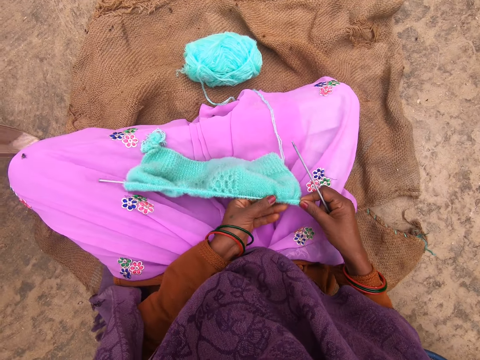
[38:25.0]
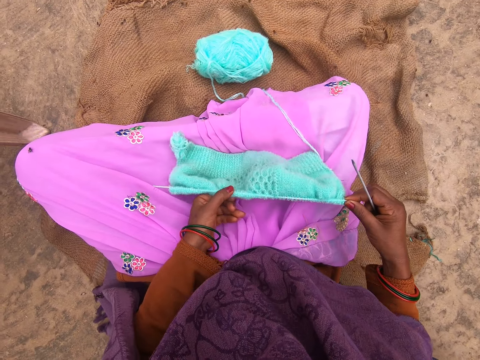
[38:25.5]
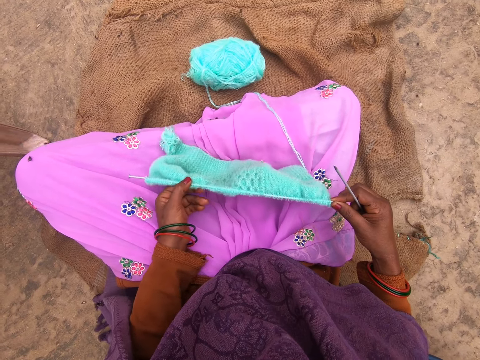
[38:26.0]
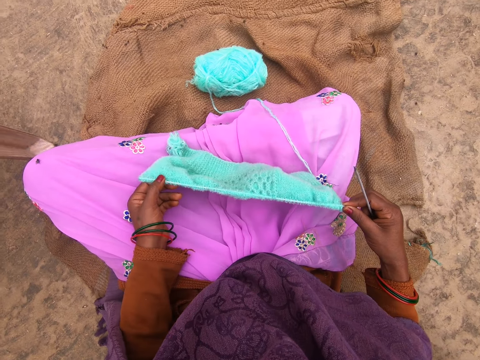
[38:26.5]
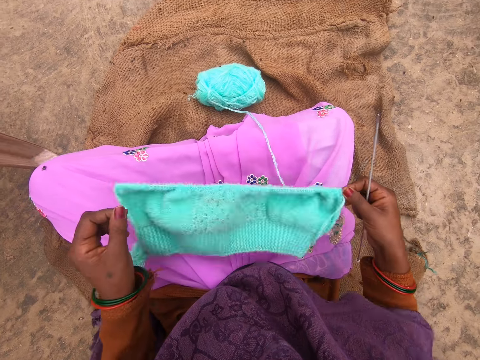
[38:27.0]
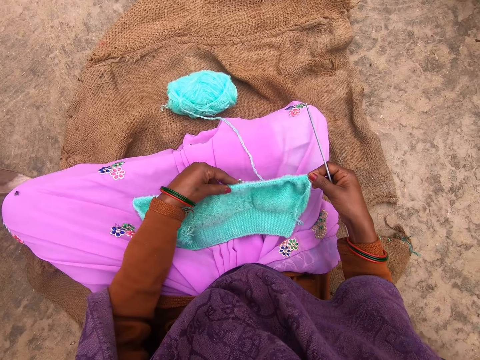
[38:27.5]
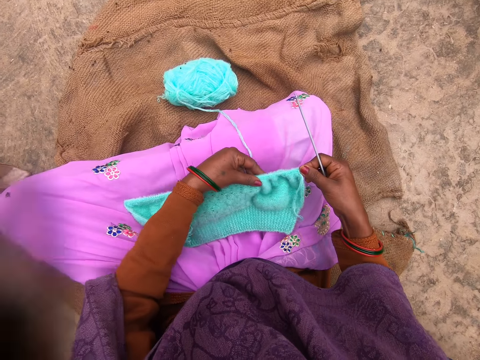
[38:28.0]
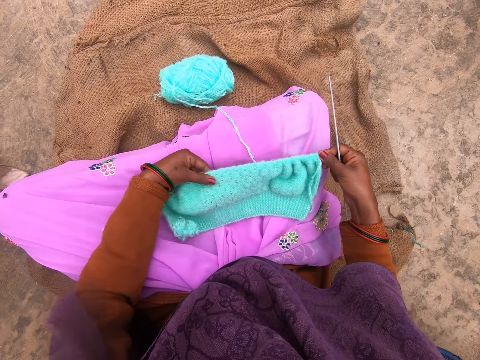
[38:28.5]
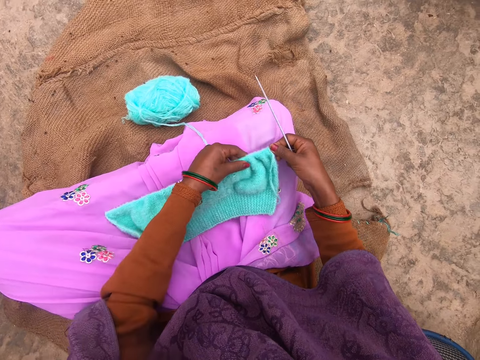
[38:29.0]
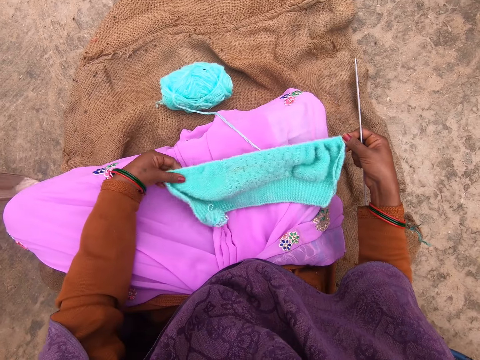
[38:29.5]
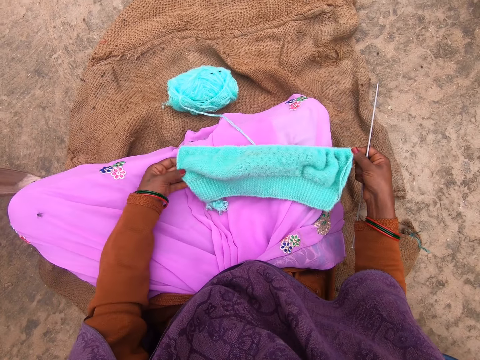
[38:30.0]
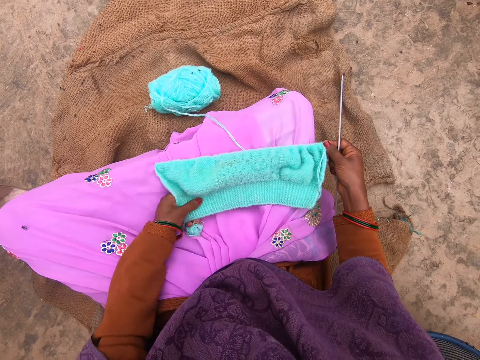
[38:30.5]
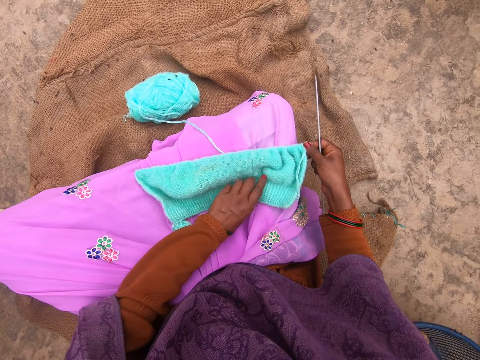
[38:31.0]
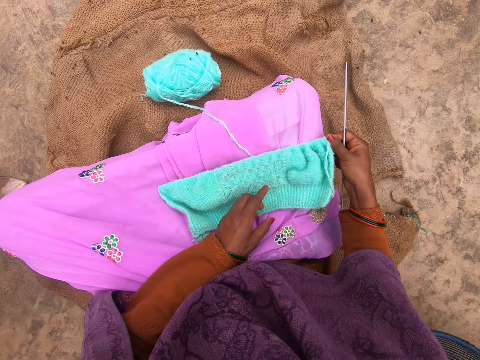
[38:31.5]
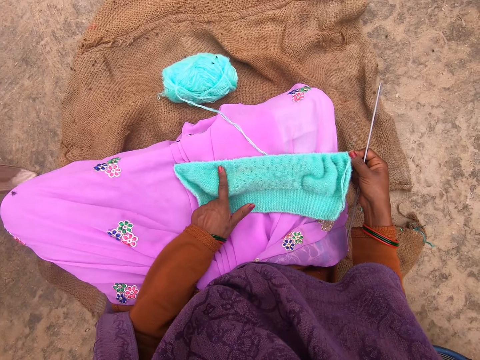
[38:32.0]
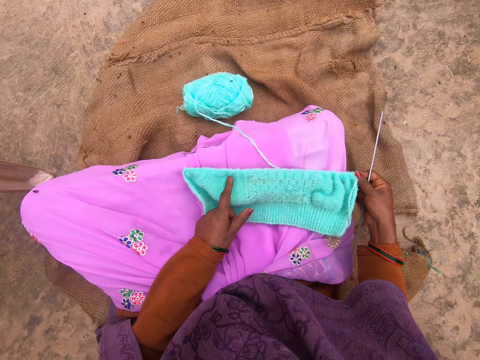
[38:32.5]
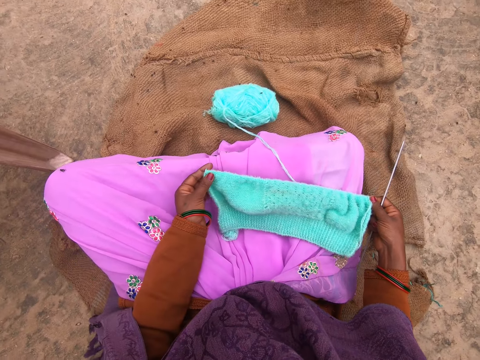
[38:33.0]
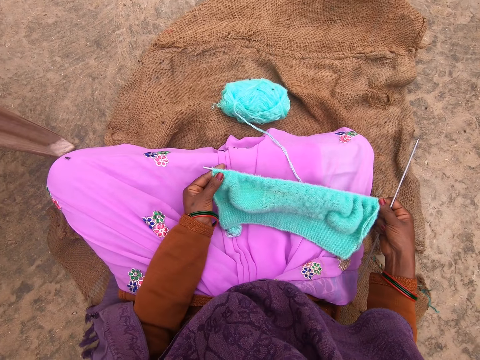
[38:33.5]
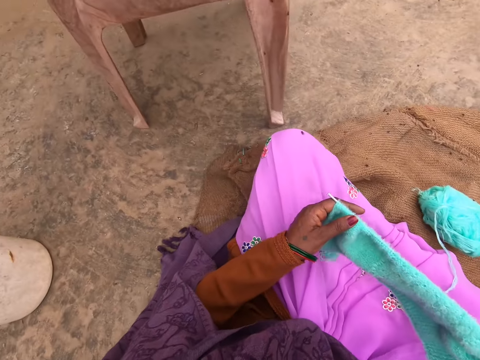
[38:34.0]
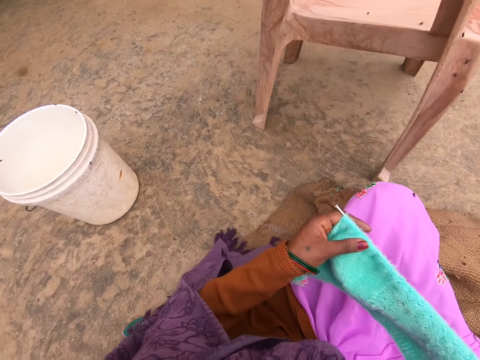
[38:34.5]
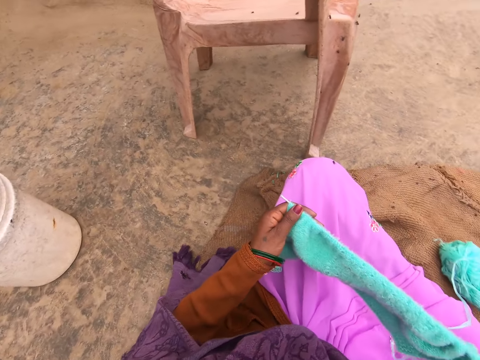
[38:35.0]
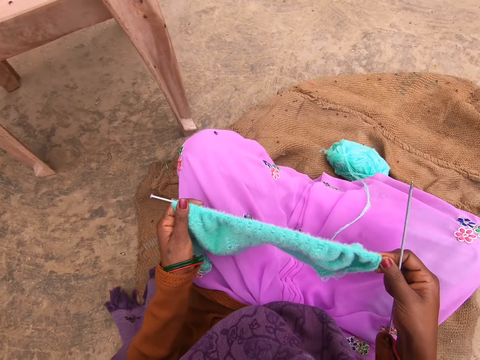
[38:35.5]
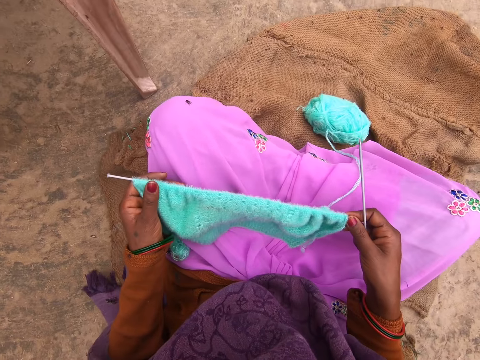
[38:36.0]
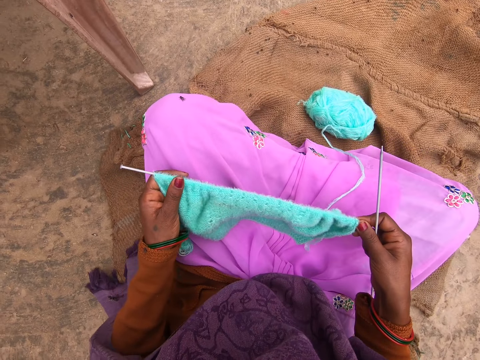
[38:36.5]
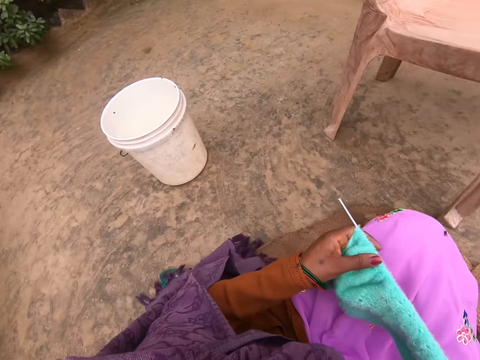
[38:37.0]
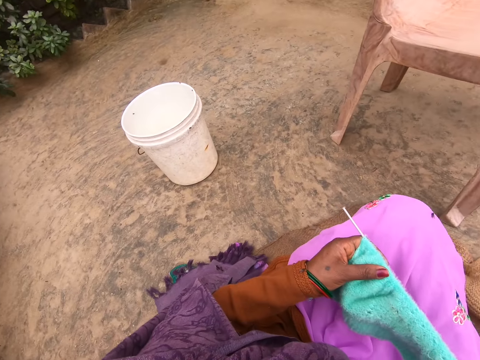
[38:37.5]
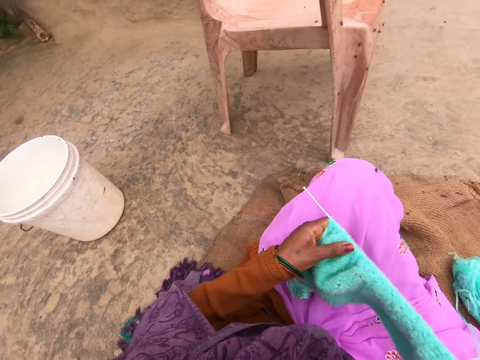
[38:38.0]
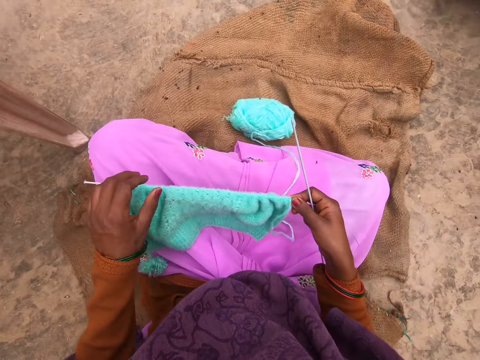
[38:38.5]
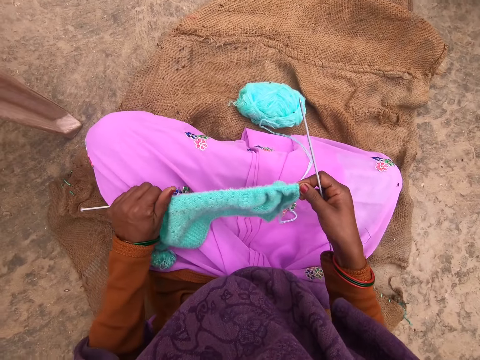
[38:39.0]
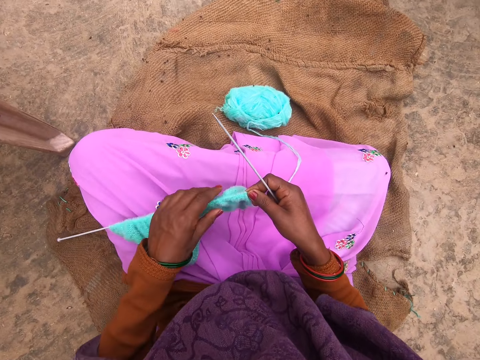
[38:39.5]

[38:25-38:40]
The camera wearer points the fabric. They lift the fabric. They adjust the fabric.

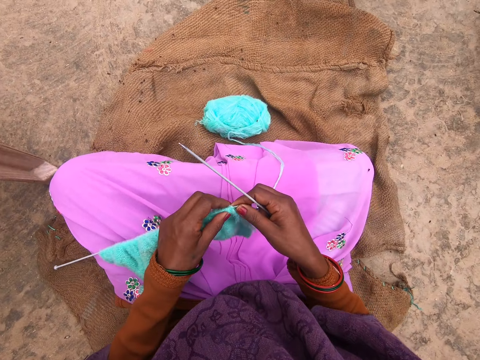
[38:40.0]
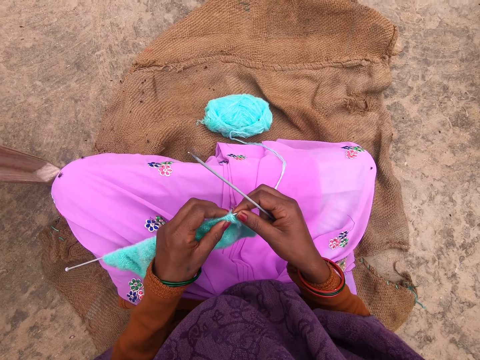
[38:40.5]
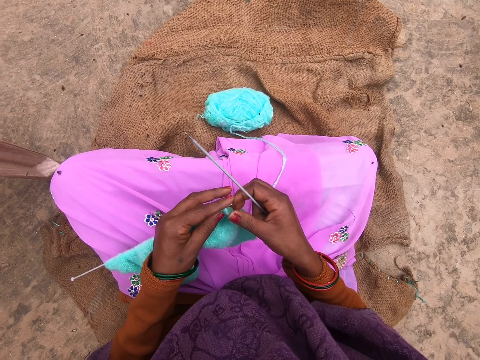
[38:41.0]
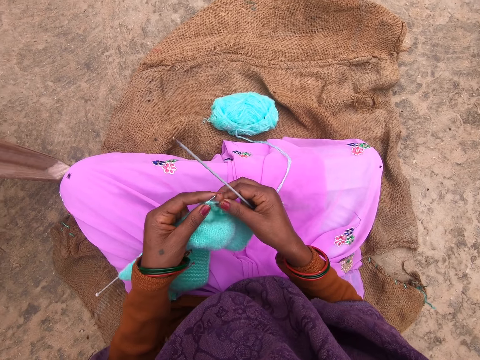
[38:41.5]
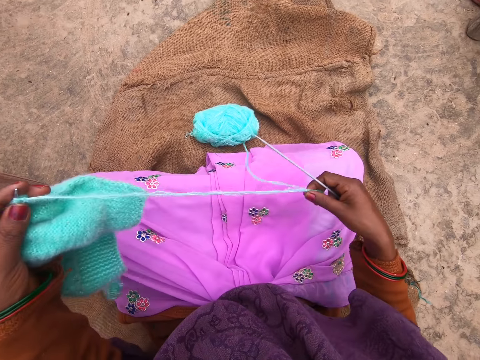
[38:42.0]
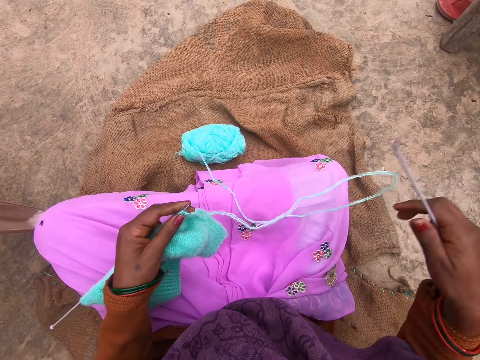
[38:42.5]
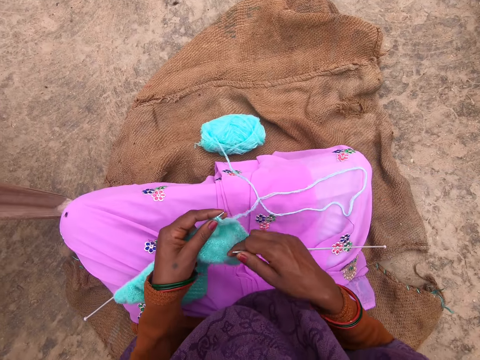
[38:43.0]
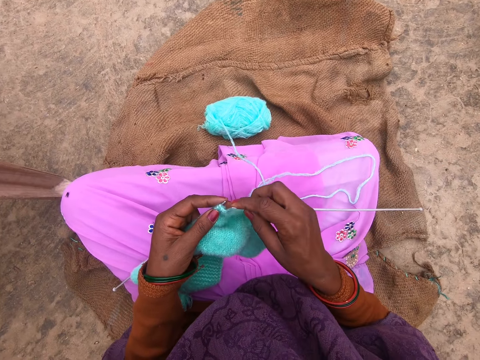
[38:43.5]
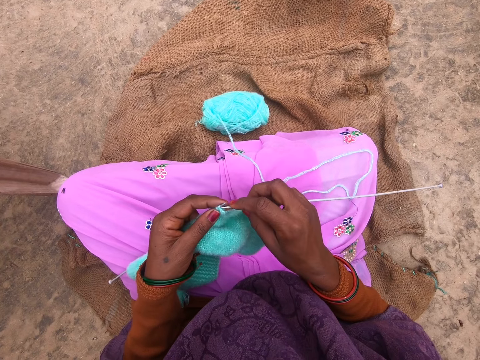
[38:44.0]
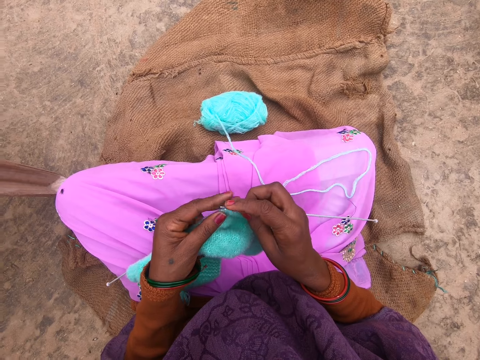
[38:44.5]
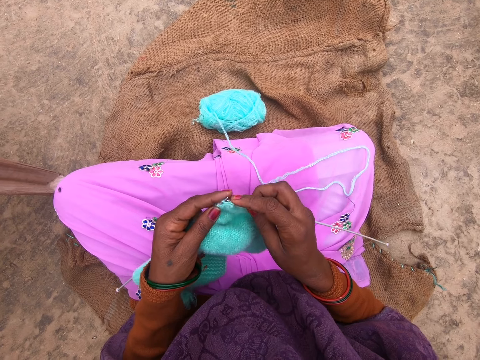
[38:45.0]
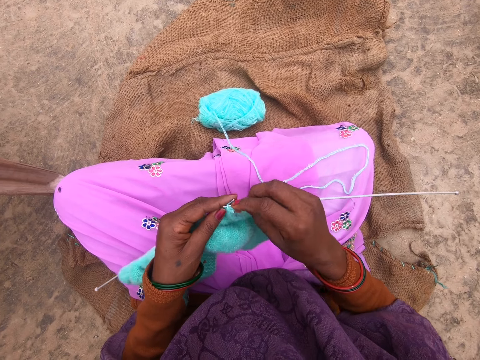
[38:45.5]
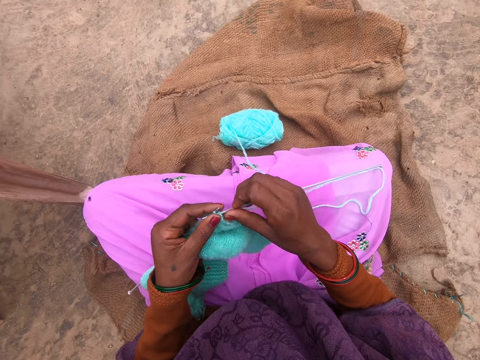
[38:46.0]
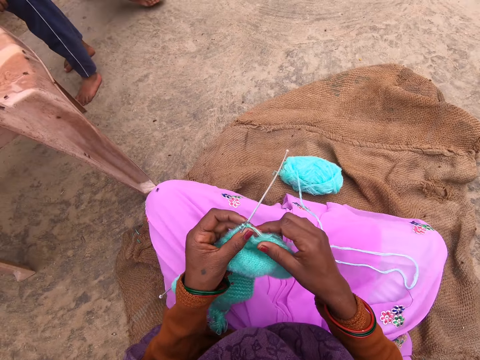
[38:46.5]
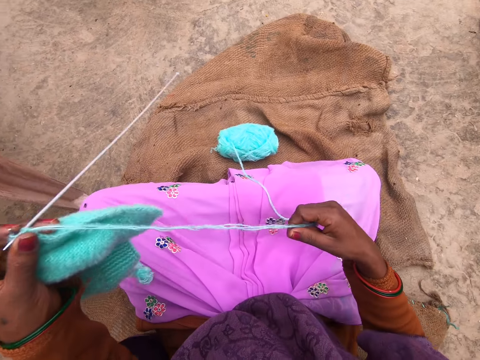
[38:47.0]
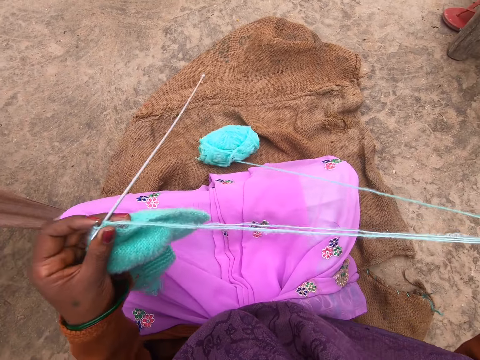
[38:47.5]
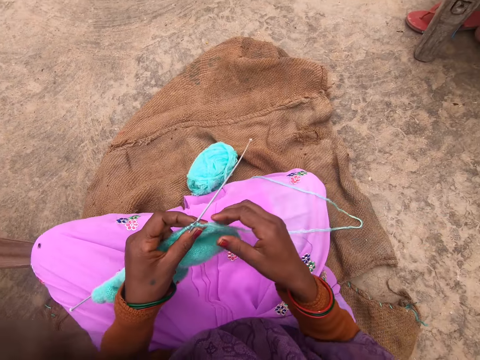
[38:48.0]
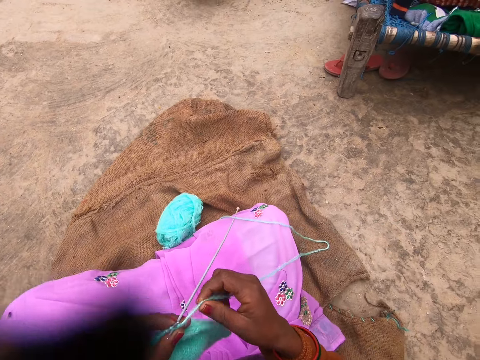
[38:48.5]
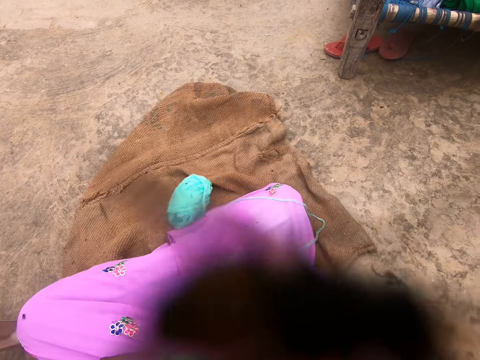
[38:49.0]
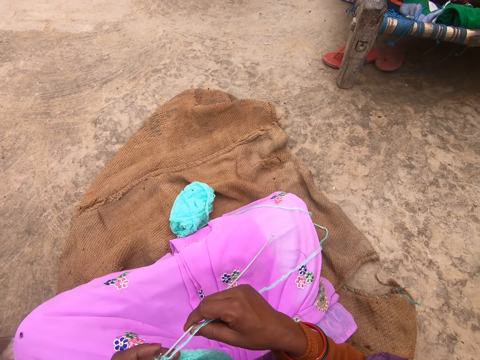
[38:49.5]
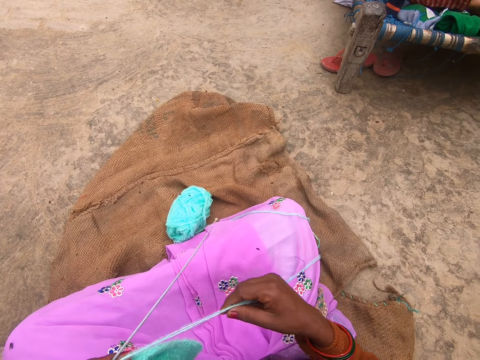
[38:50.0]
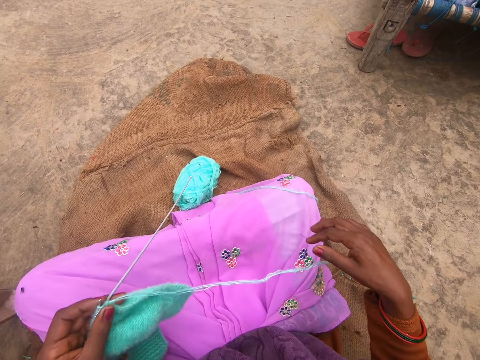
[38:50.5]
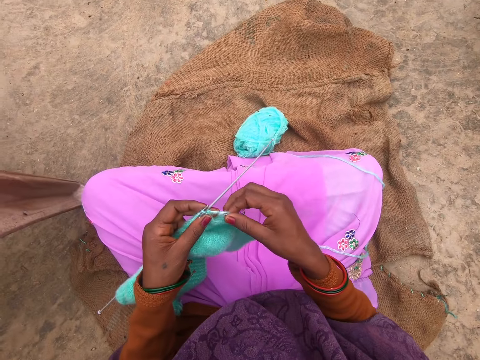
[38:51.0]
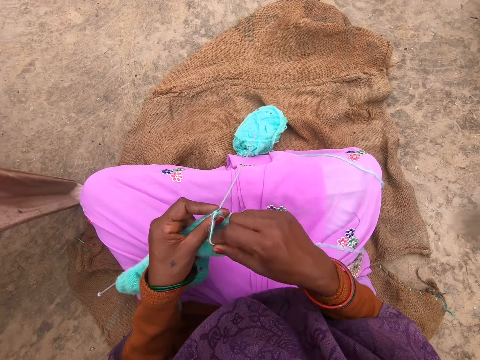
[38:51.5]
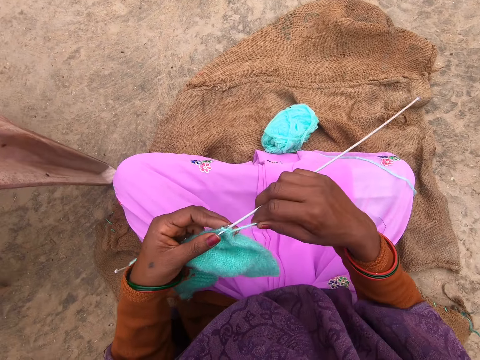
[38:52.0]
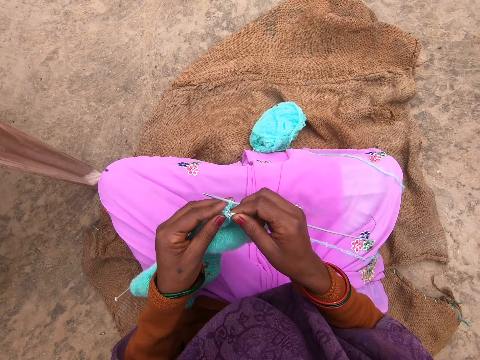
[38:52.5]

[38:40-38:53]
The camera wearer pulls the yarn. They knit the fabric with the knitting pin. They knit the fabric again. A person stands. The camera wearer pulls the yarn. They knit the fabric with the knitting pin.
